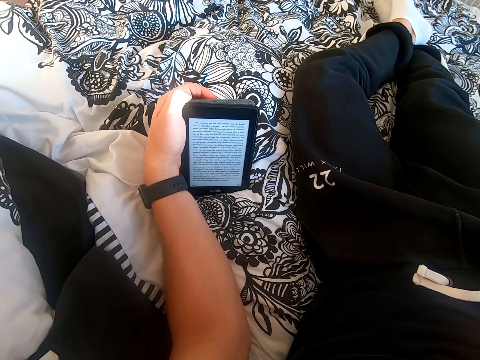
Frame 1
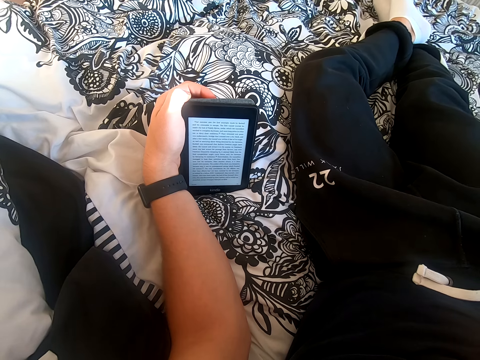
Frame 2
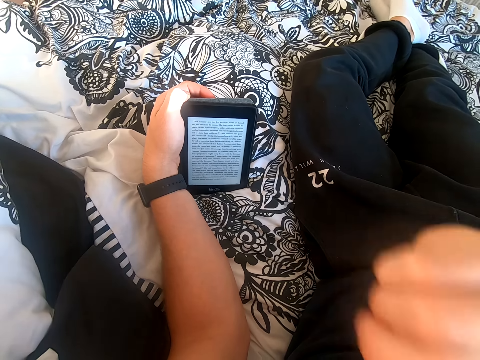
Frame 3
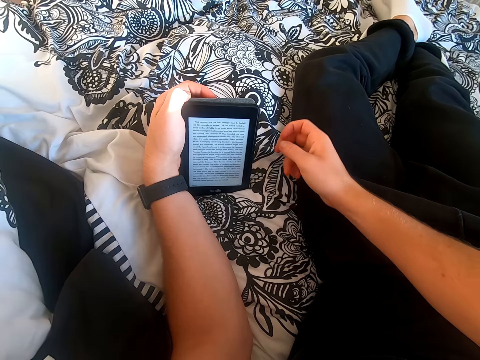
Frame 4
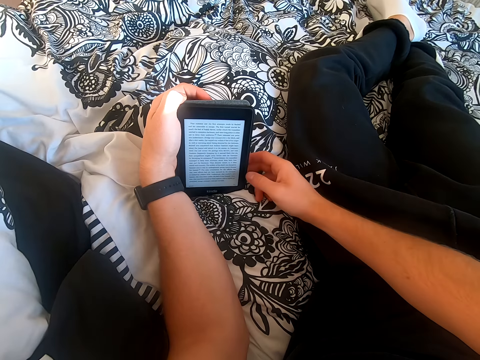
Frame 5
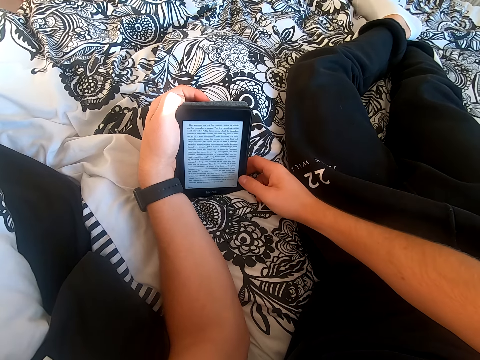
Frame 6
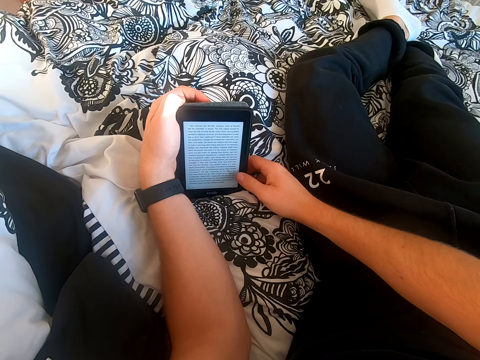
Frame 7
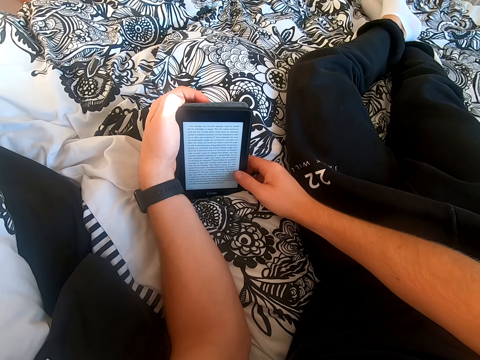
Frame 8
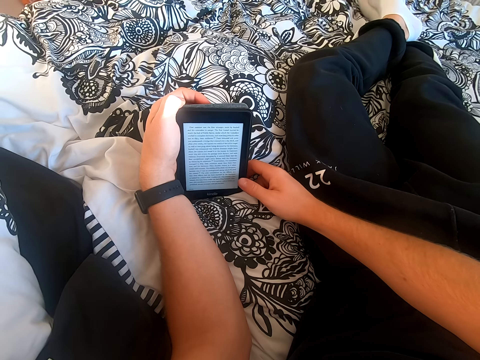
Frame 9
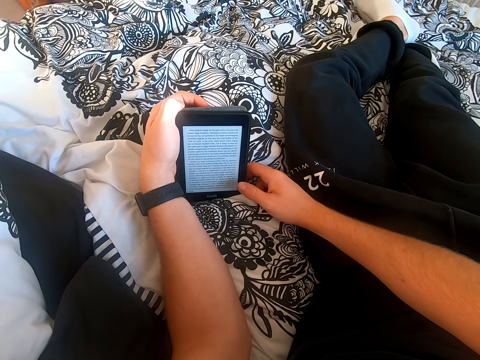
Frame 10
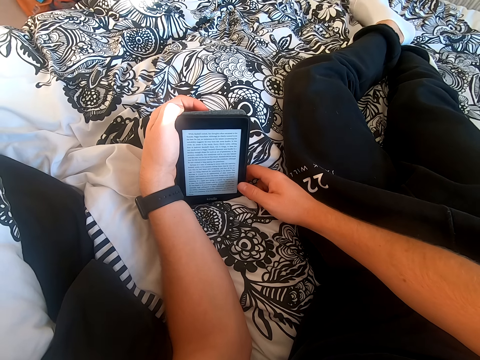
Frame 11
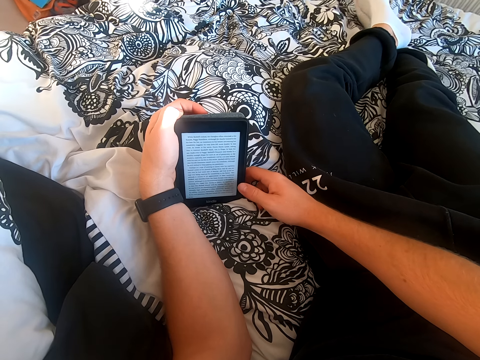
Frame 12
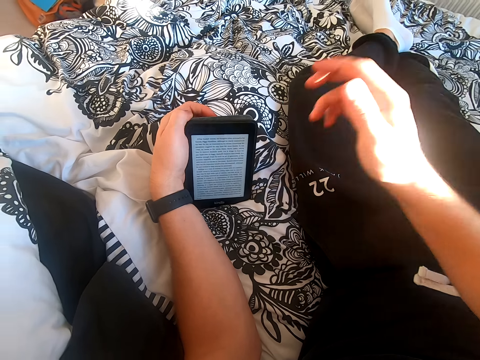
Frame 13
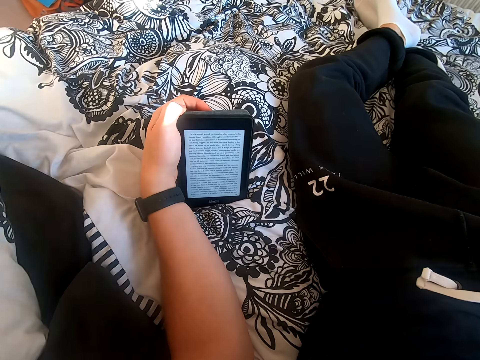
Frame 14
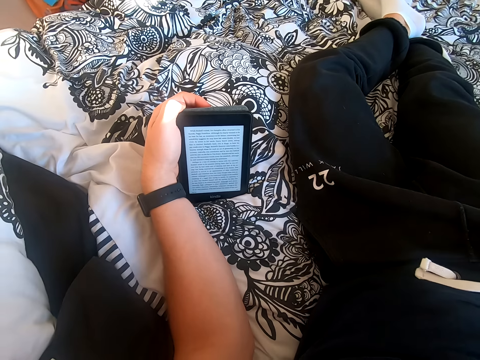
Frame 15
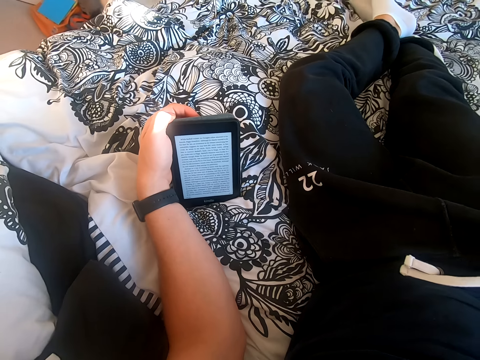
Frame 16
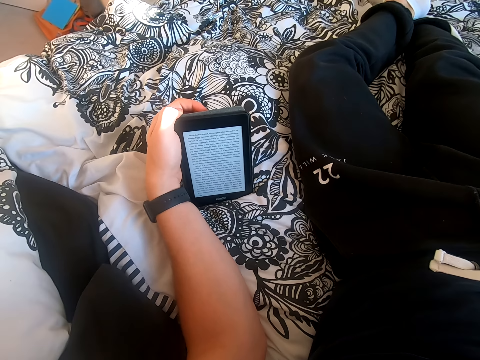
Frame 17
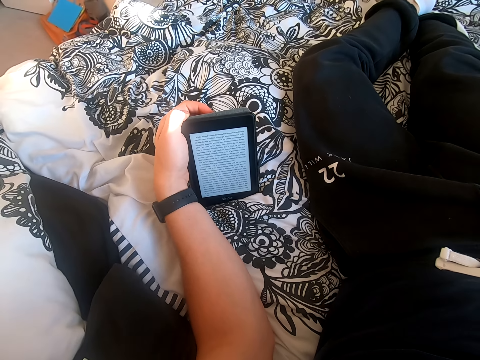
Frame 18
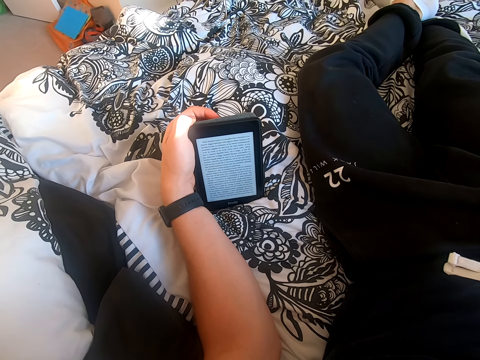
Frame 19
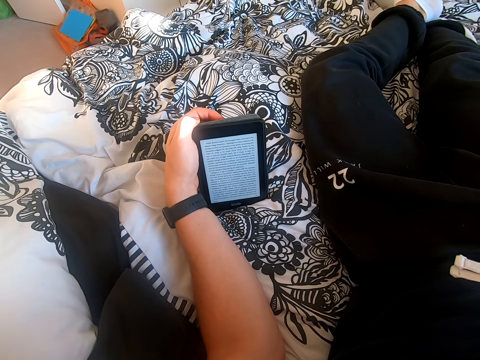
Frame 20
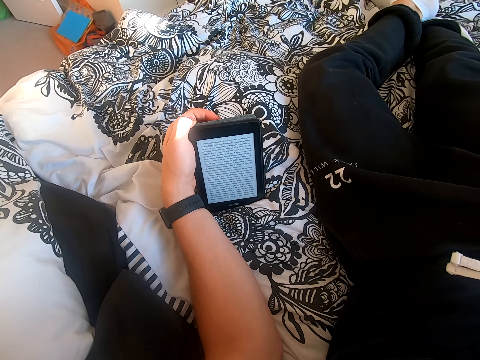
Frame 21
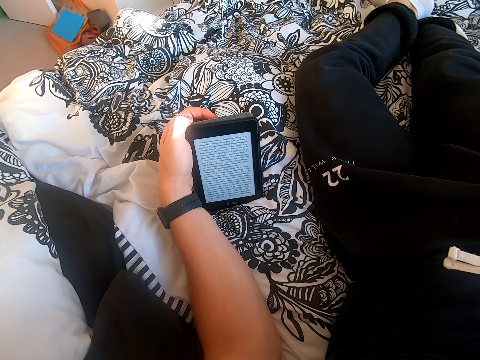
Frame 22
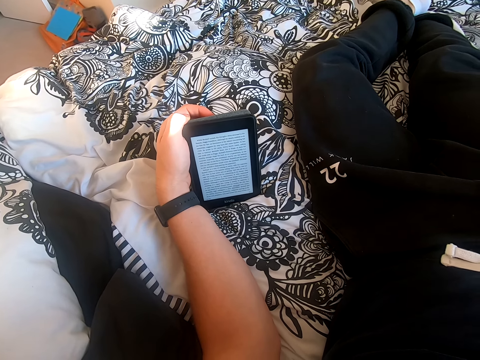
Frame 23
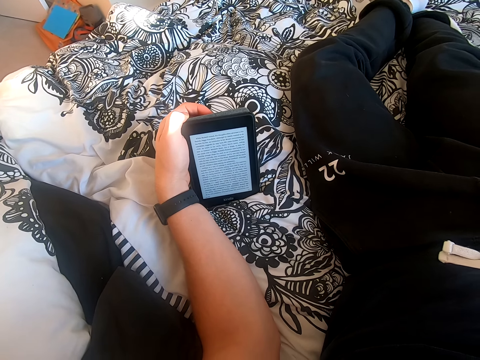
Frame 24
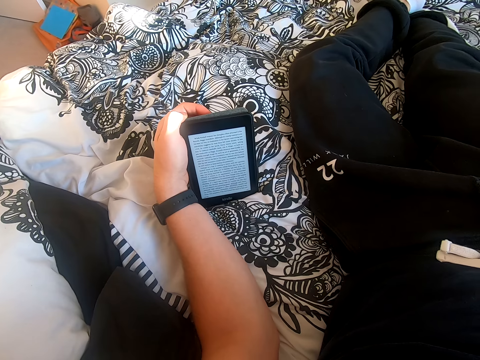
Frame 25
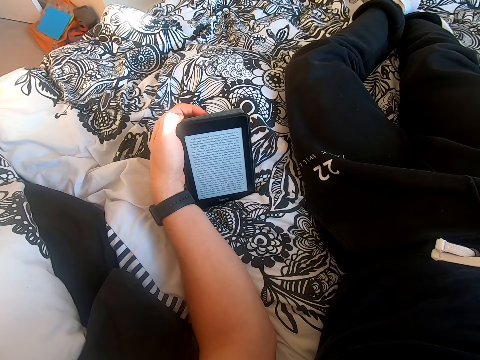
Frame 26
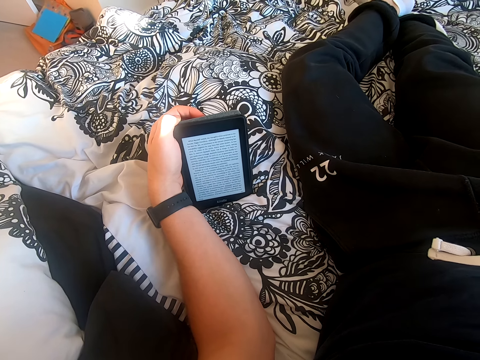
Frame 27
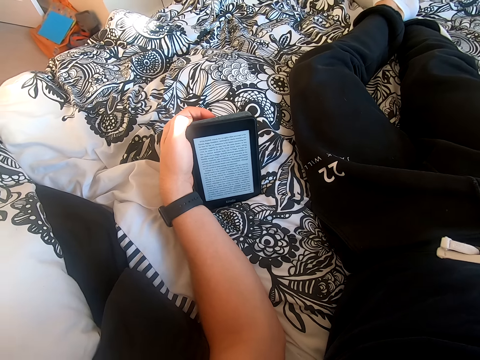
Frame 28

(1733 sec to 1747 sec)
The camera wearer holds the tablet with his right hand. He scrolls through the tablet. He lifts his right hand. He reads the book on the tablet.

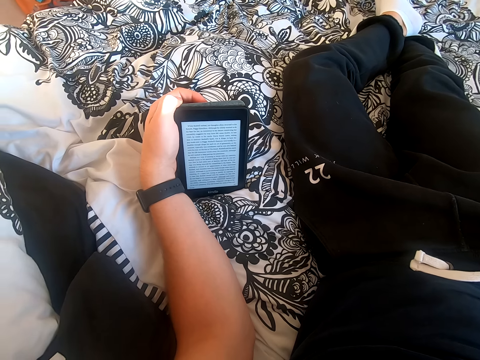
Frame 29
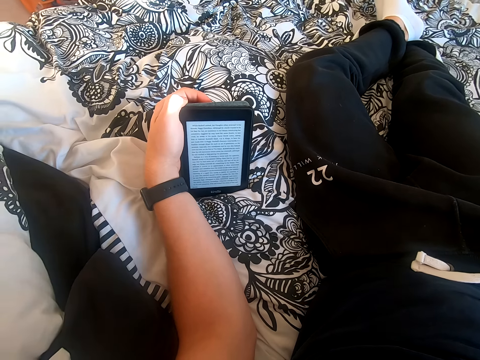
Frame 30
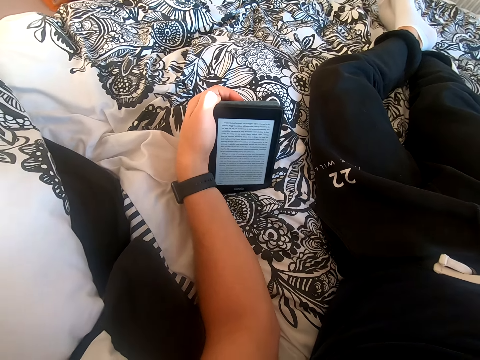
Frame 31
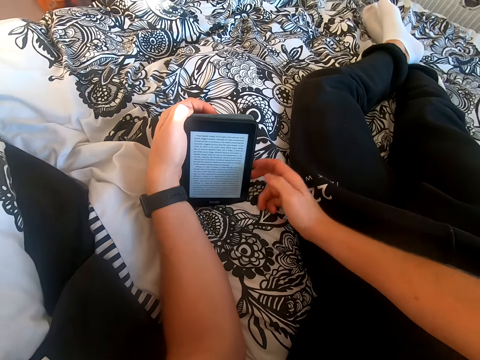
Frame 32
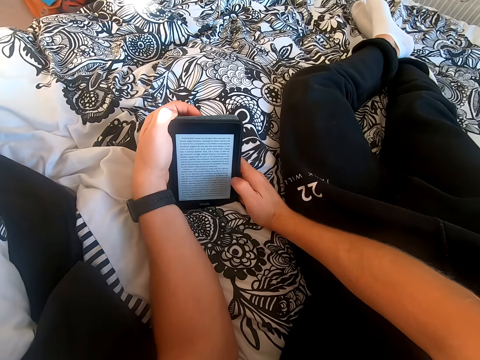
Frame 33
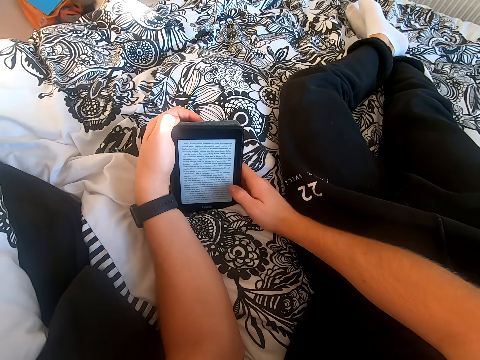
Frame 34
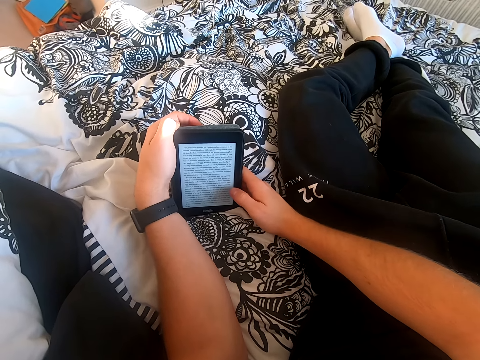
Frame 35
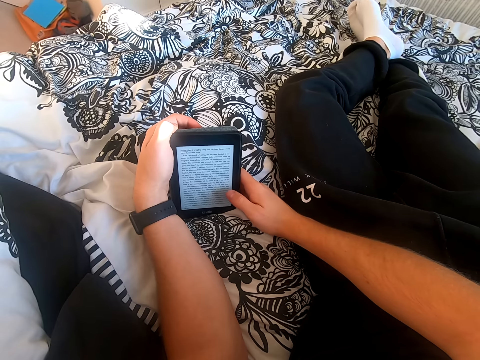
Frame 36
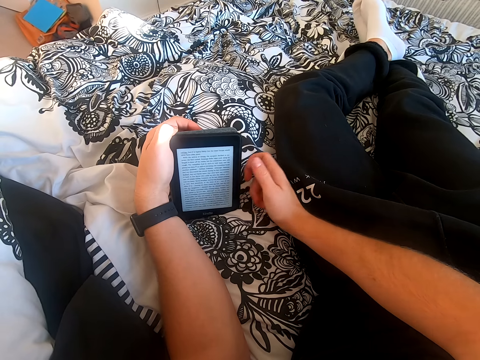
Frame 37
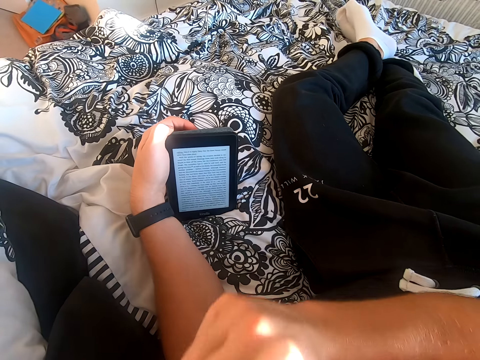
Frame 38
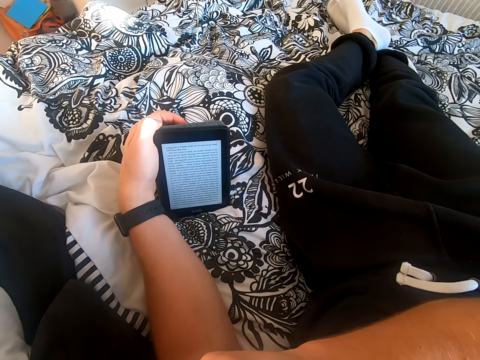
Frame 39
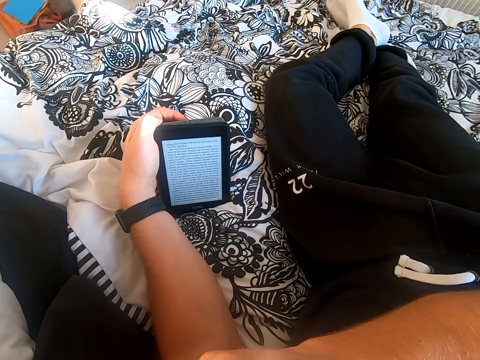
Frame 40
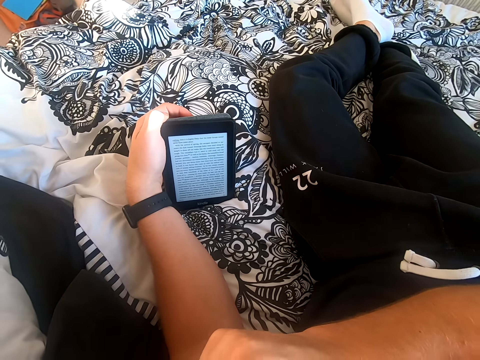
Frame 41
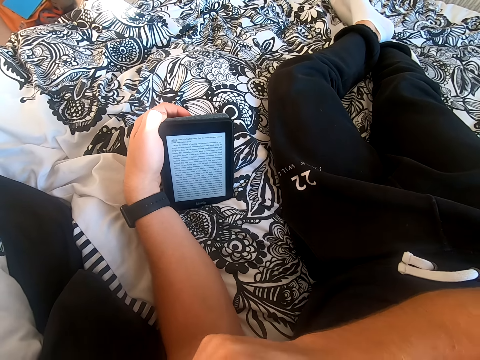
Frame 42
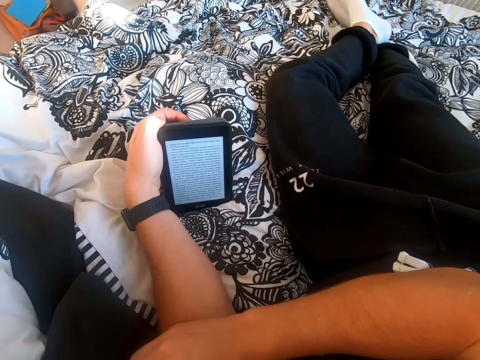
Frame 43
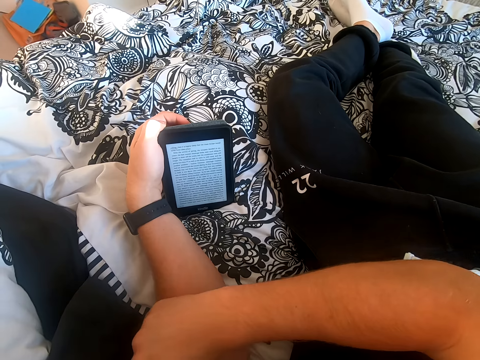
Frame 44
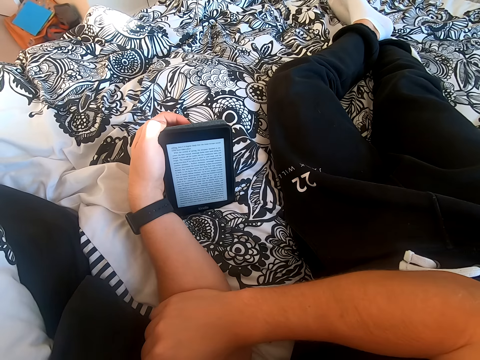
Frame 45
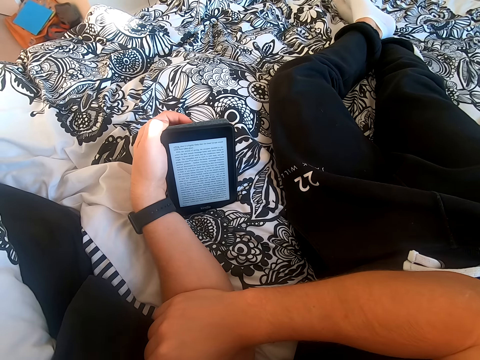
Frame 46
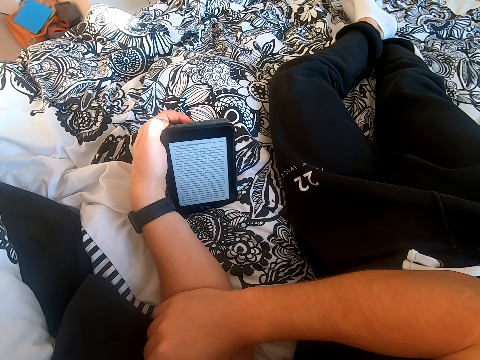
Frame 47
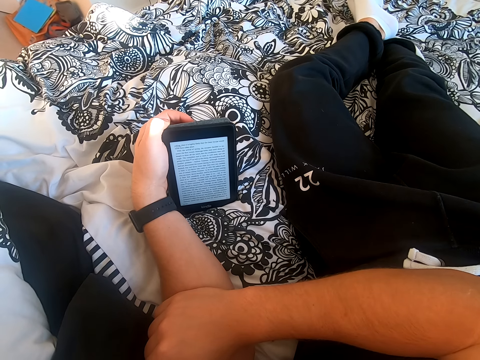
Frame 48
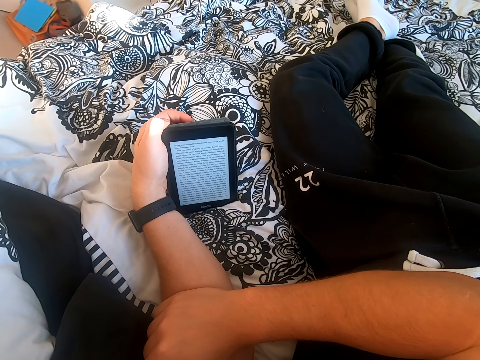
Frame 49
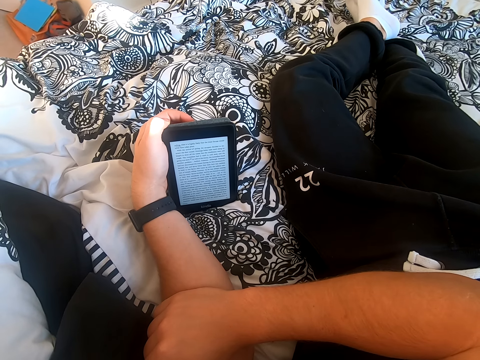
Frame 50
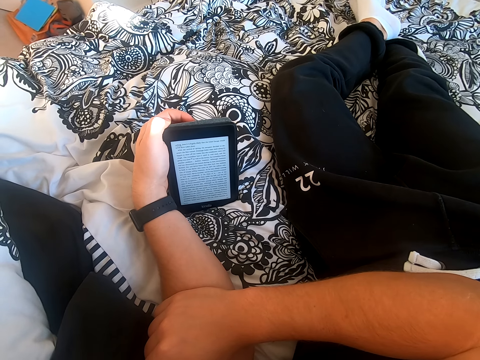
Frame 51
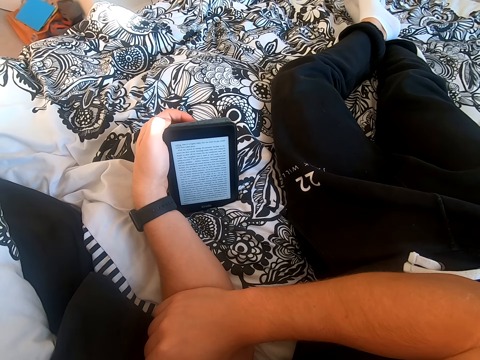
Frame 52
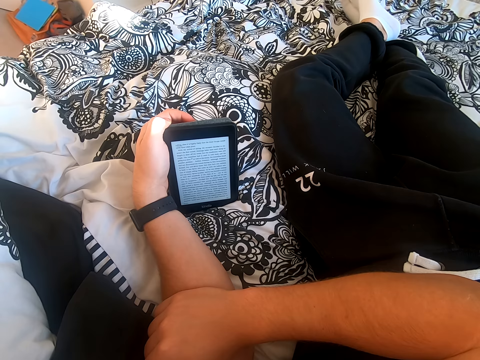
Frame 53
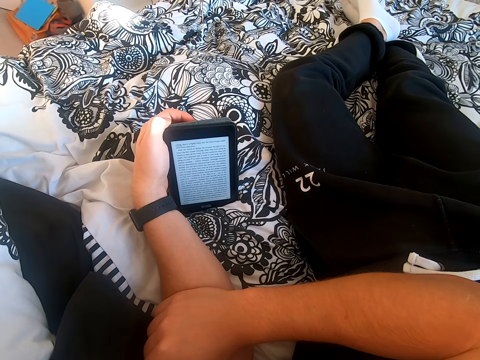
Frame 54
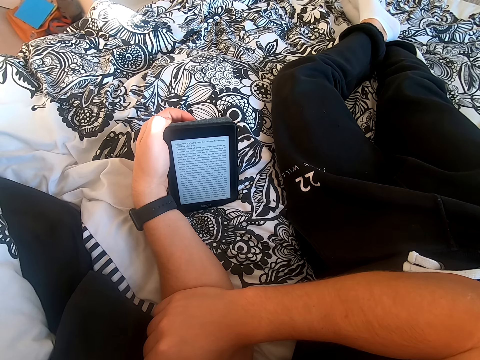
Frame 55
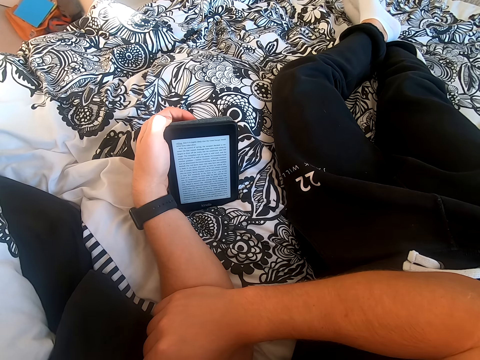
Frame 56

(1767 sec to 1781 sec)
The camera wearer holds the tablet with his right hand. He scrolls through the tablet. He reads the book on the tablet. He lifts his right hand and places his right hand on the left hand. He touches his other hand. He moves the right hand on the left hand. He reads the book on the tablet.
